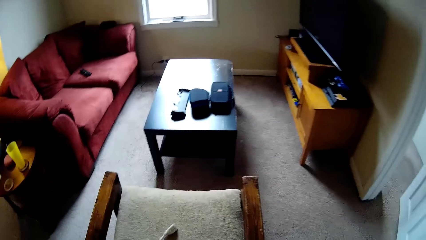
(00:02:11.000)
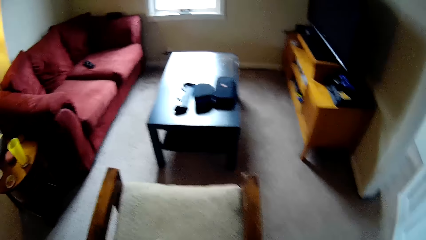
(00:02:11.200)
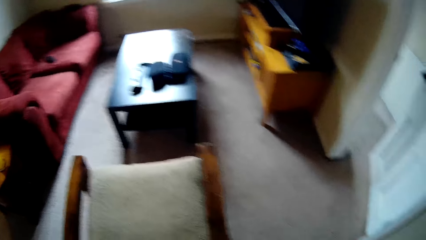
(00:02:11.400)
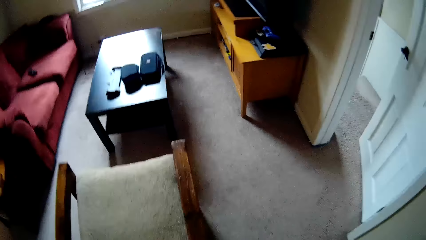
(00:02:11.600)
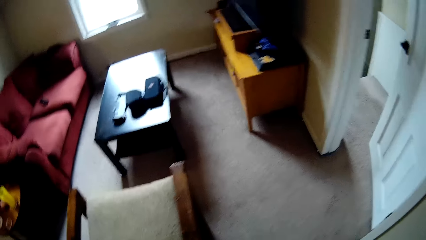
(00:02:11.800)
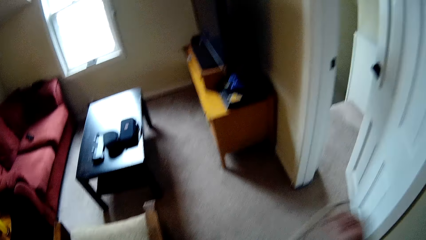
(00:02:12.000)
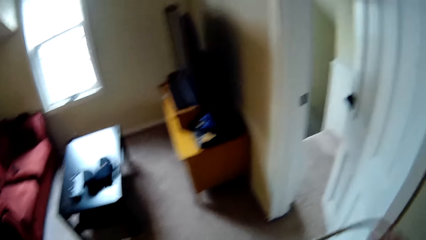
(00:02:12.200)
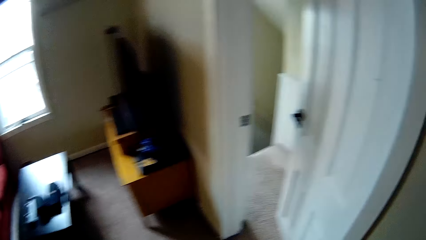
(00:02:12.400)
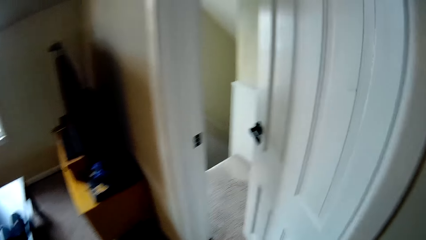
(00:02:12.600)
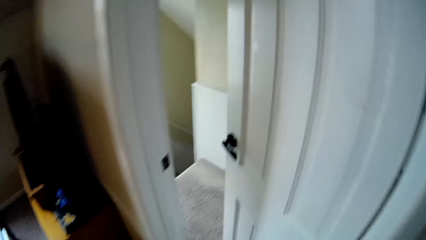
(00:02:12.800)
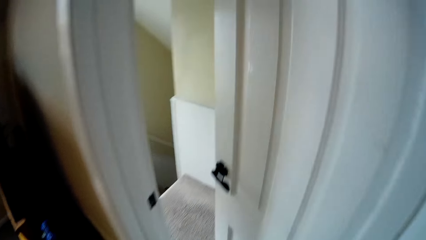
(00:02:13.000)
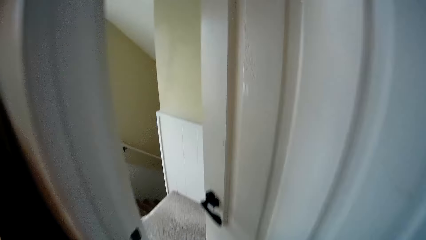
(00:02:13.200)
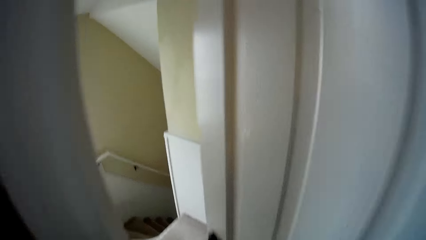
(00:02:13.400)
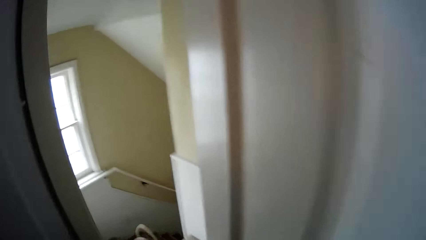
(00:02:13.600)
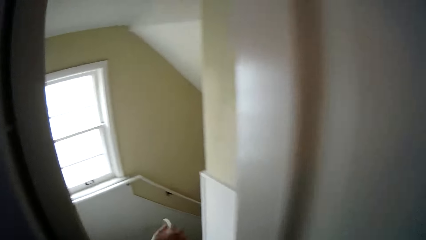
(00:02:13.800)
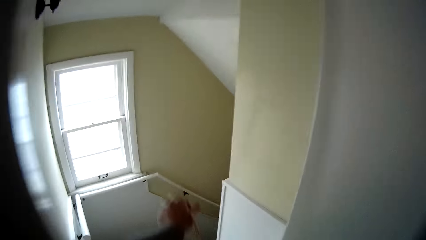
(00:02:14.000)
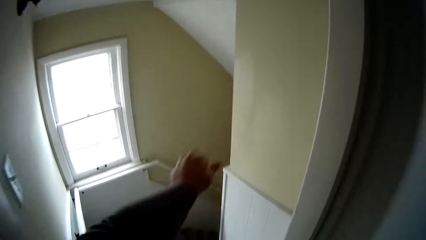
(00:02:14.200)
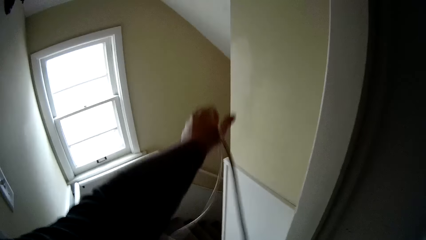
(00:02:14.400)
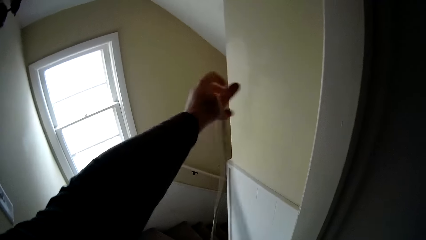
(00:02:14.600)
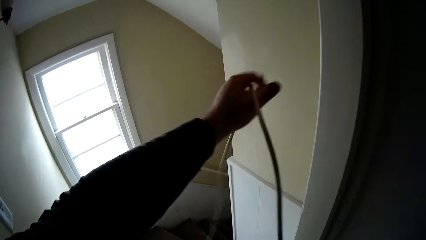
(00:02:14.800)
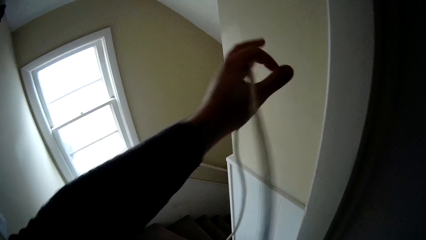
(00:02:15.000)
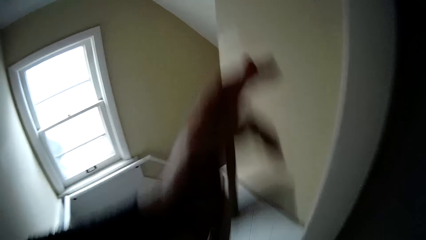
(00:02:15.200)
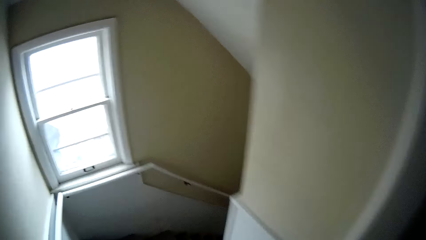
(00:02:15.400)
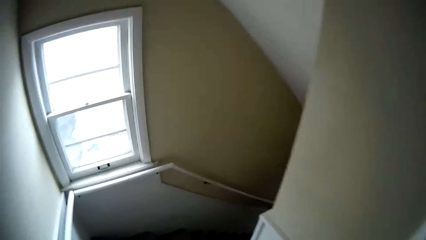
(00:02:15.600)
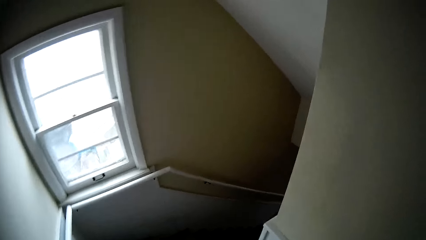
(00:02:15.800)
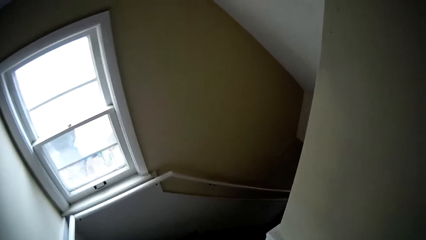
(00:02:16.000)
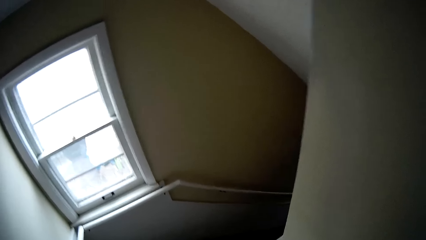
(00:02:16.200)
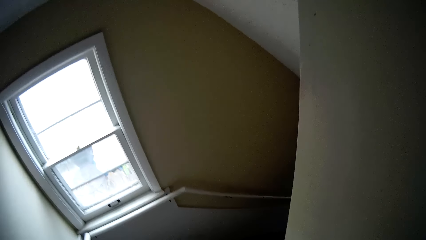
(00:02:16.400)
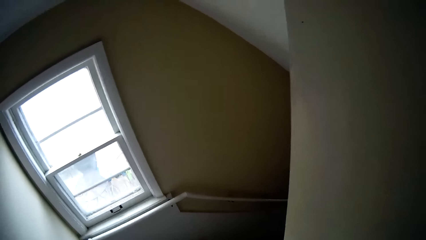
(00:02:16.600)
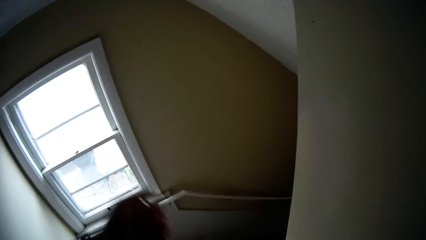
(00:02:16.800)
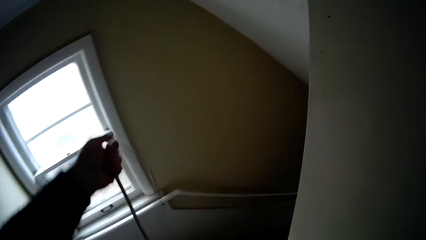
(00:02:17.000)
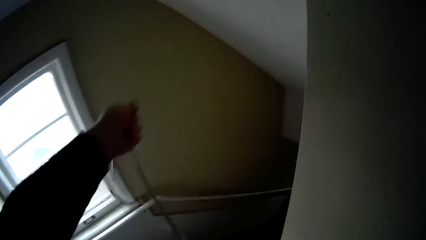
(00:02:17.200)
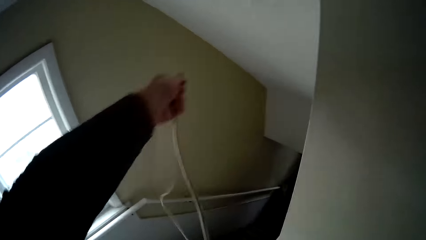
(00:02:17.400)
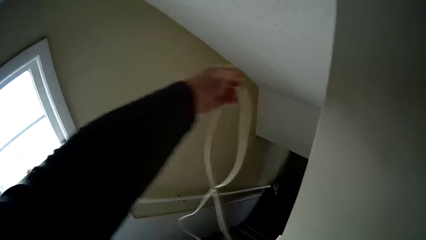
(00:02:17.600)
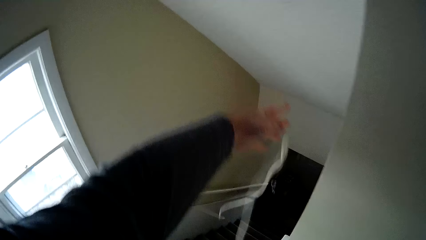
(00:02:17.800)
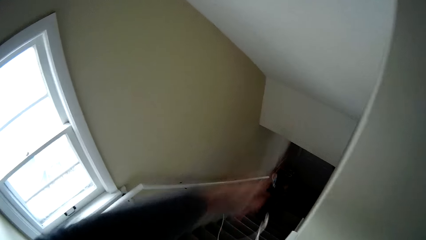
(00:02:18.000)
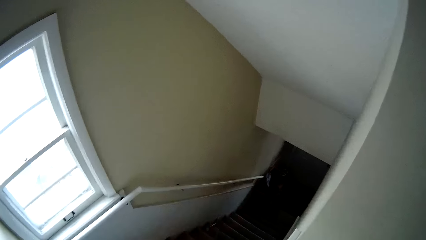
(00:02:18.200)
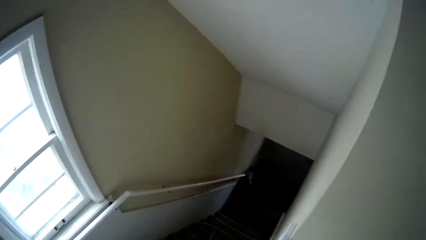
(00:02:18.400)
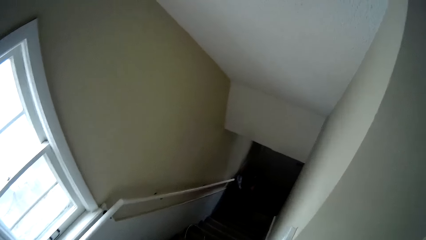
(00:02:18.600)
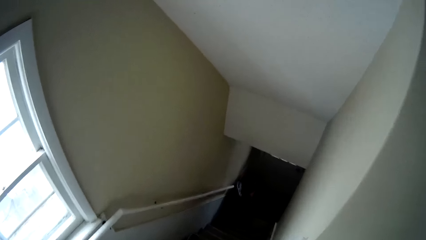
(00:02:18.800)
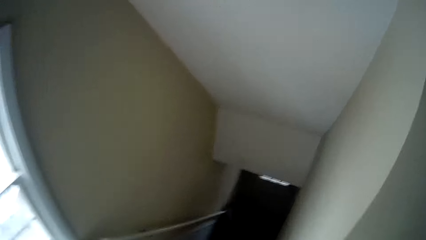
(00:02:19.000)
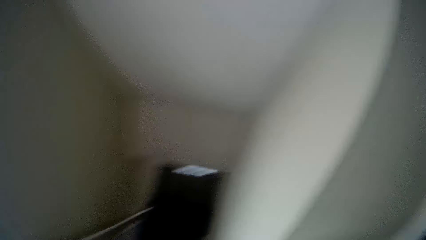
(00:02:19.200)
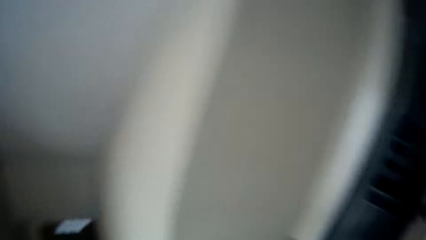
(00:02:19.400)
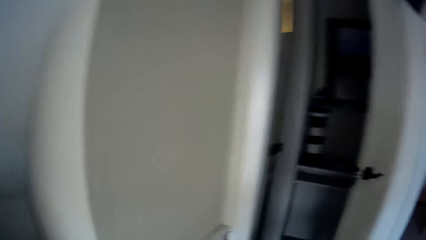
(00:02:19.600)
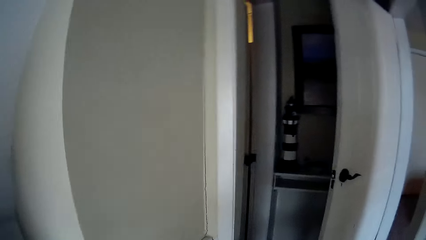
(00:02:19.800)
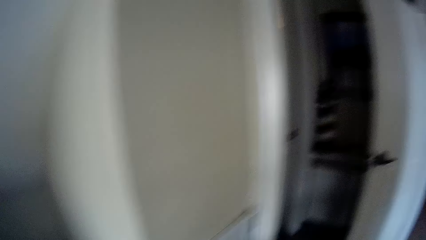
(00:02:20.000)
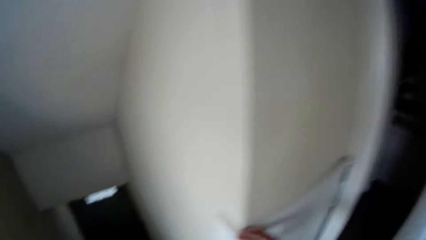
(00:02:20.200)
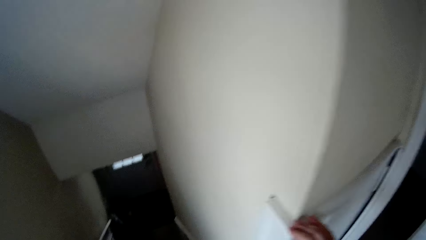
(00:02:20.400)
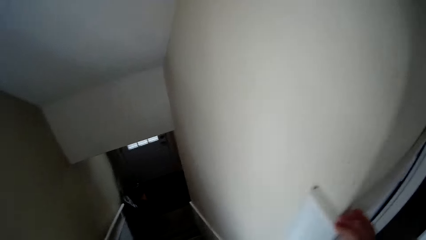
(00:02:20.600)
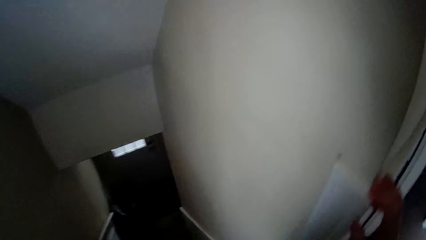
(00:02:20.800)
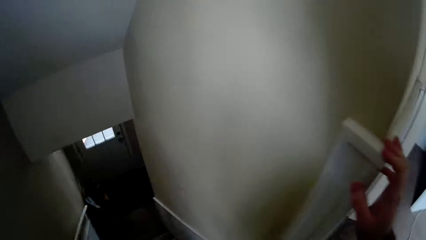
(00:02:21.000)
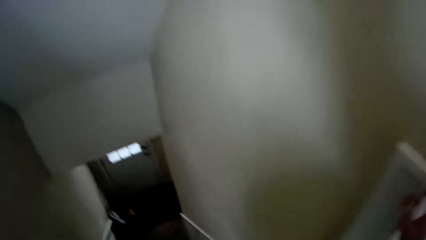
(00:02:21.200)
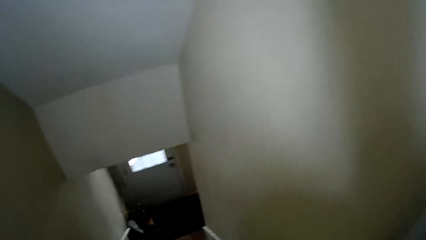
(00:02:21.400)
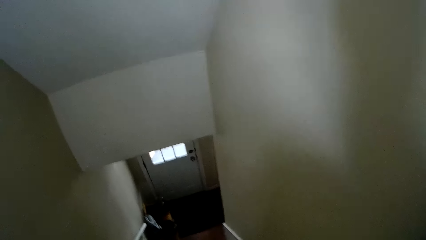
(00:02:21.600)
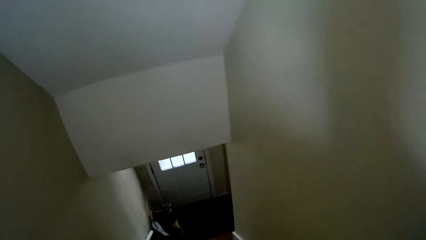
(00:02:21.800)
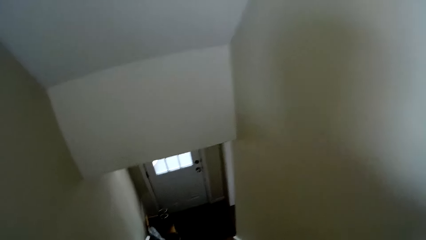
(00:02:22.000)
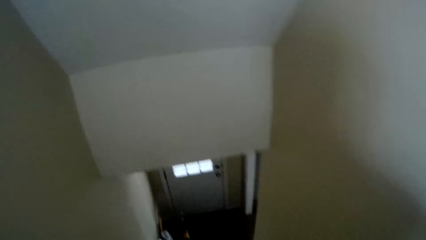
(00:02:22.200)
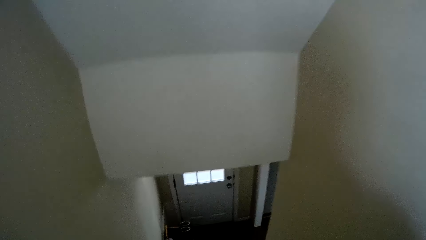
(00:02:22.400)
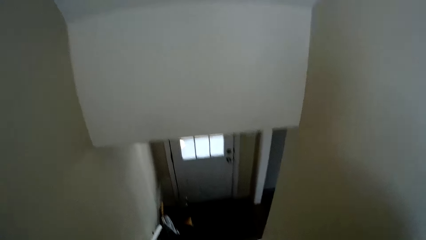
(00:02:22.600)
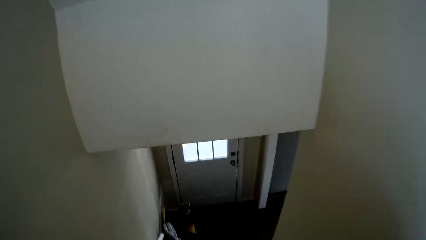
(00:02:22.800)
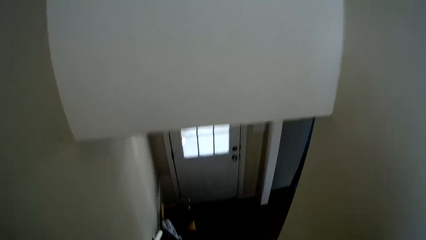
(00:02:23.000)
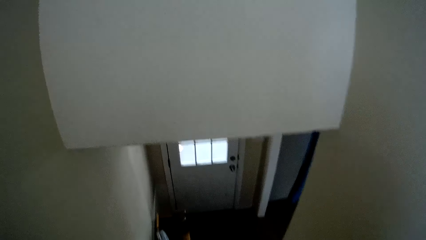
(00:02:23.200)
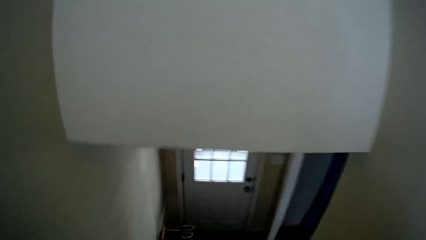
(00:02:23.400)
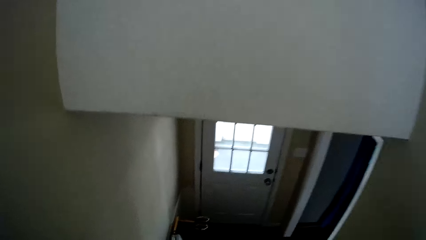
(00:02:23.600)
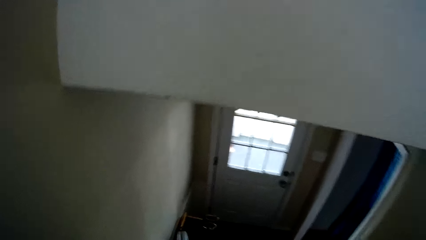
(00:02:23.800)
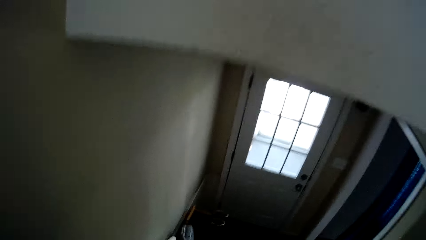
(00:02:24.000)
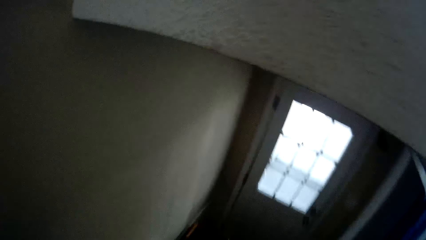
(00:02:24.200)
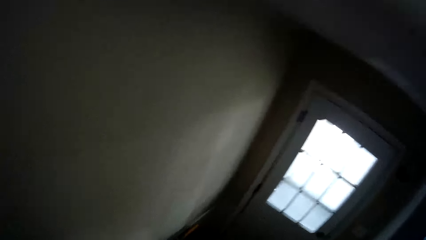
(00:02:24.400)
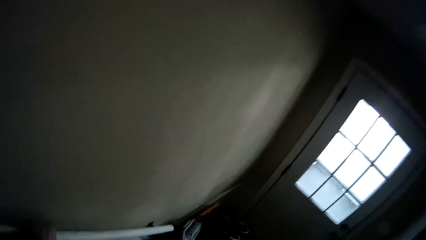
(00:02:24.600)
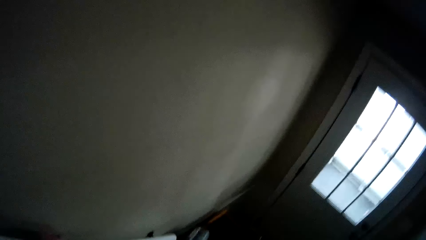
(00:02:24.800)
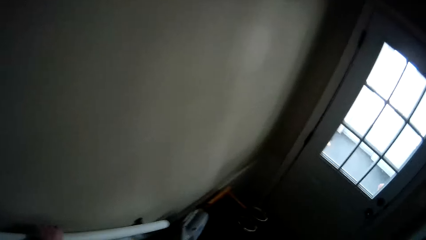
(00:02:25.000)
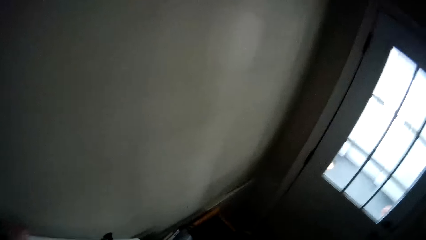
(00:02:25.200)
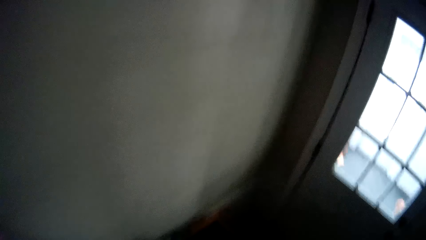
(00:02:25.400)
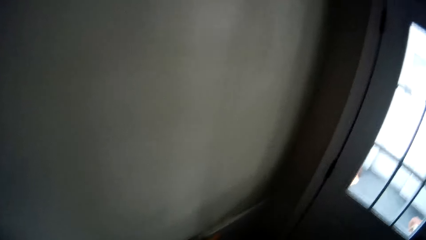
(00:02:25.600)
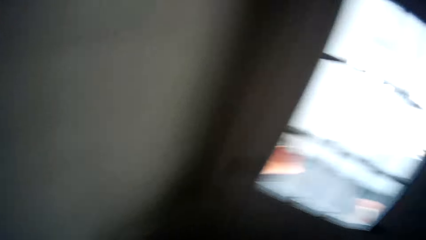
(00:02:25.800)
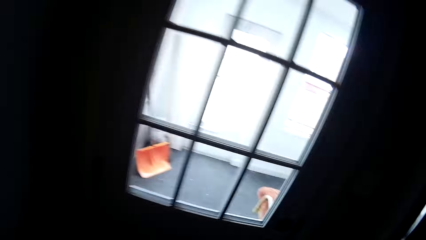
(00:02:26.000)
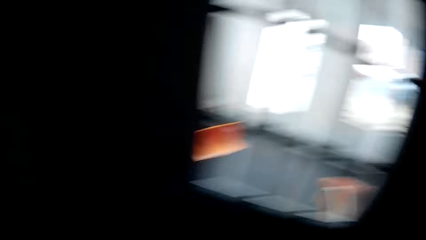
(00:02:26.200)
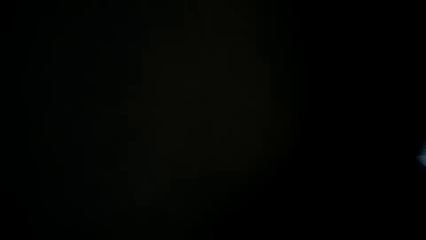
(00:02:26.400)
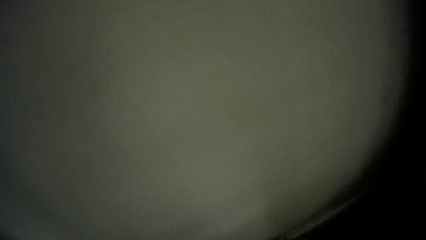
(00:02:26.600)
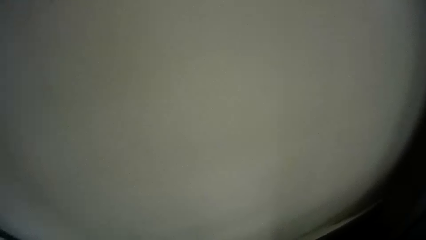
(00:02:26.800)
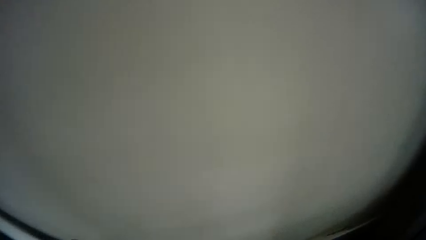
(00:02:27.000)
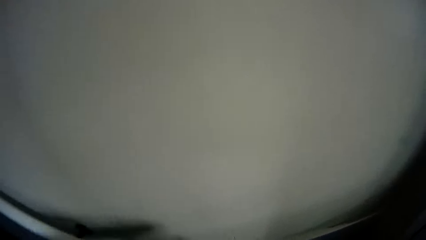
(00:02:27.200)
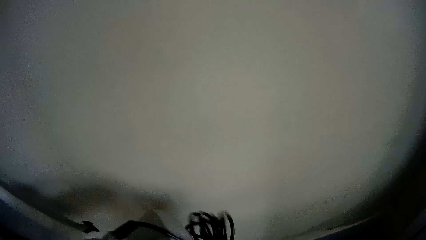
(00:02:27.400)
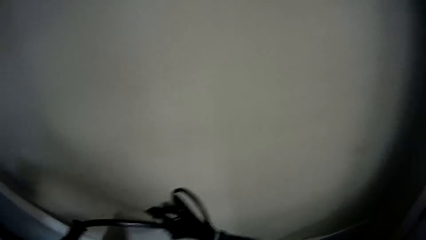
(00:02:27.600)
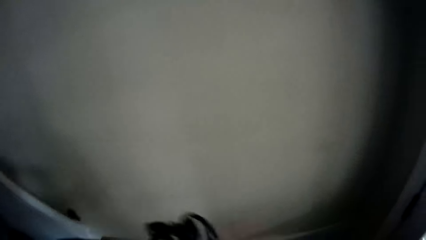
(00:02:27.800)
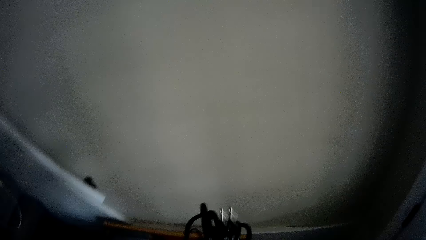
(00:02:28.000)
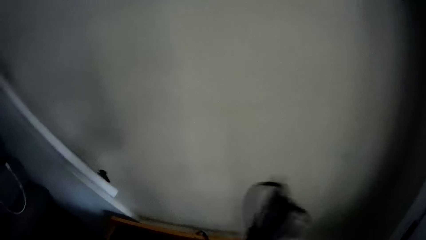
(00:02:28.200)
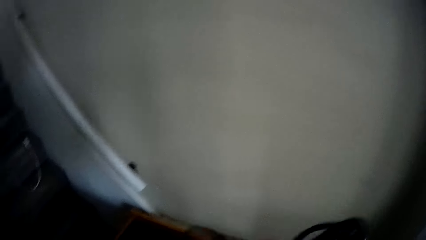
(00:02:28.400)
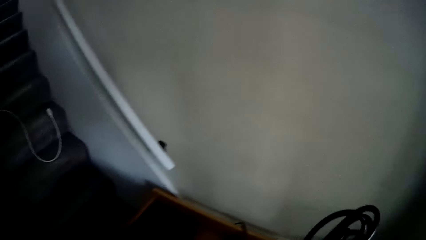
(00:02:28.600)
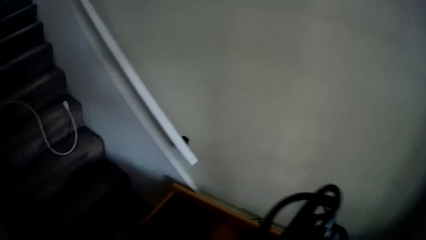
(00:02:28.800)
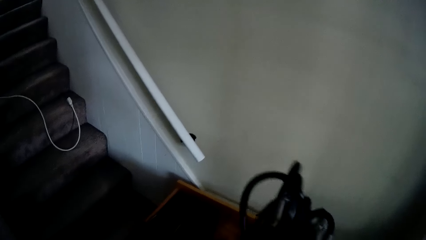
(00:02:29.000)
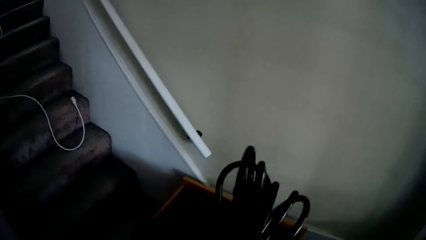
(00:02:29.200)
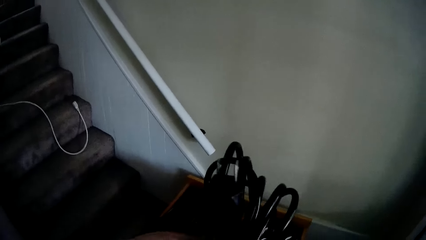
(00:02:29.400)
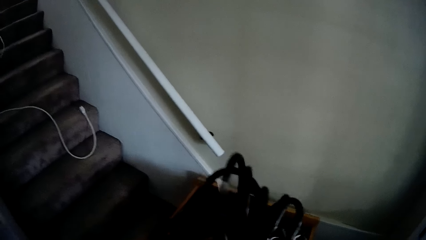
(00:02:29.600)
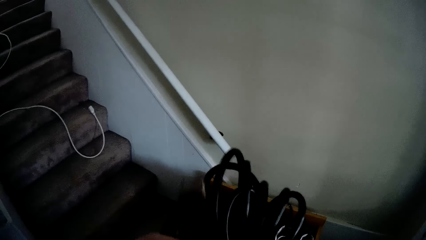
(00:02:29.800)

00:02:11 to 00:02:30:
The camera wearer picks the wire or cable. They lift the cable. They walk around the house. They stretch the cable. They drop the wire. They look around. They descend the staircase. They look around. They pick a wire and unfold the wire. They hold the black cable.
